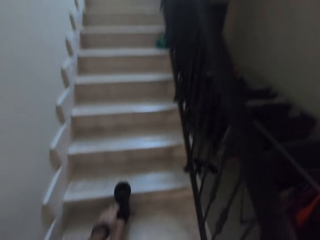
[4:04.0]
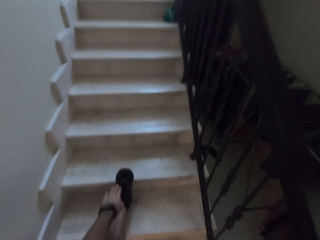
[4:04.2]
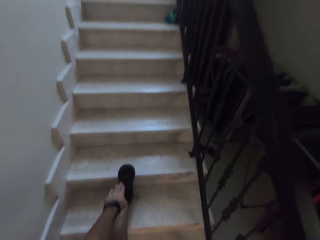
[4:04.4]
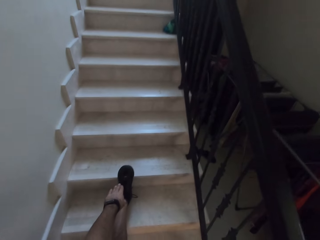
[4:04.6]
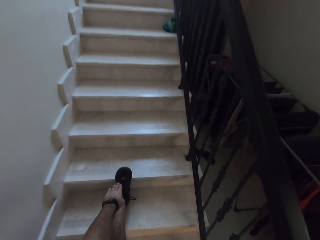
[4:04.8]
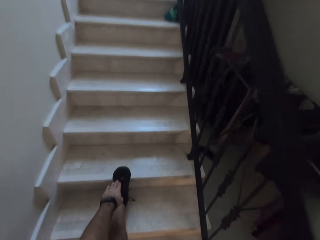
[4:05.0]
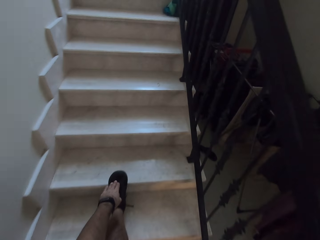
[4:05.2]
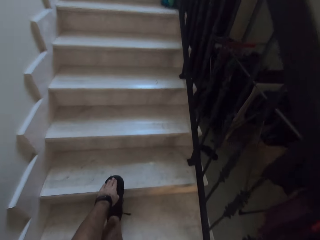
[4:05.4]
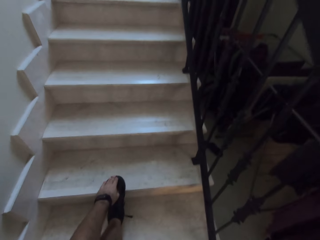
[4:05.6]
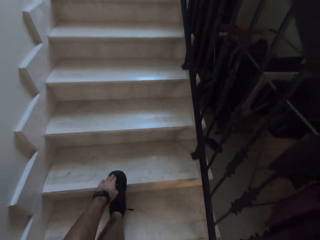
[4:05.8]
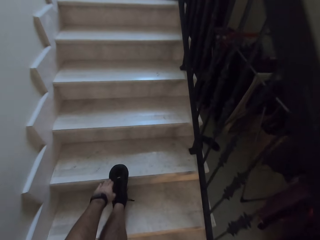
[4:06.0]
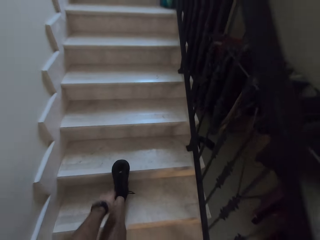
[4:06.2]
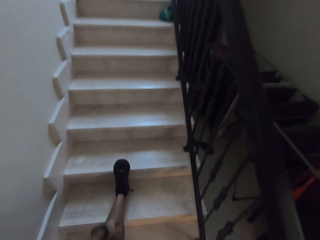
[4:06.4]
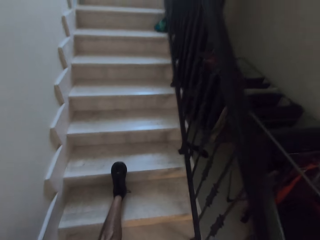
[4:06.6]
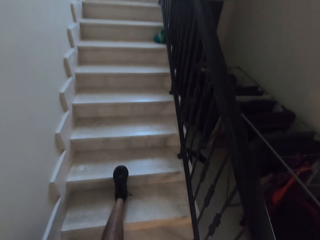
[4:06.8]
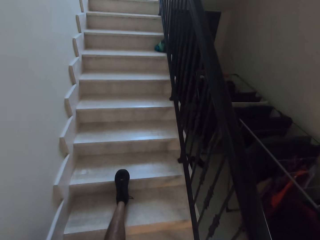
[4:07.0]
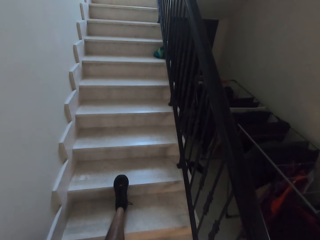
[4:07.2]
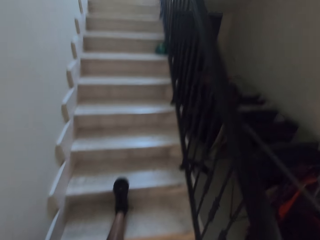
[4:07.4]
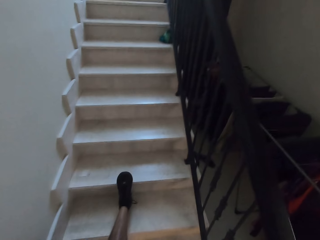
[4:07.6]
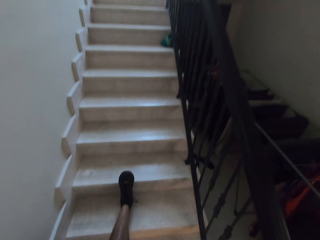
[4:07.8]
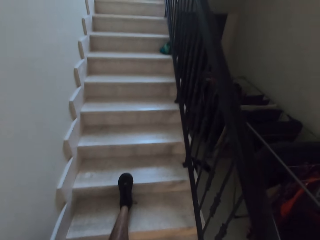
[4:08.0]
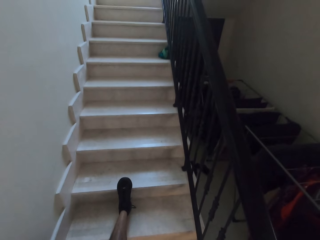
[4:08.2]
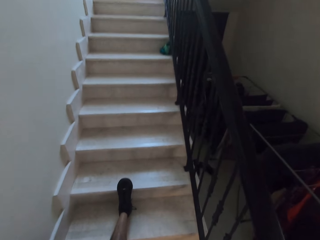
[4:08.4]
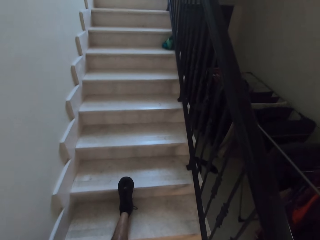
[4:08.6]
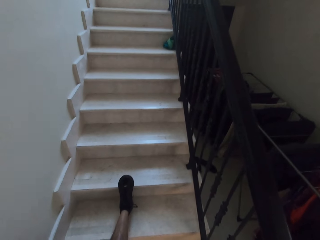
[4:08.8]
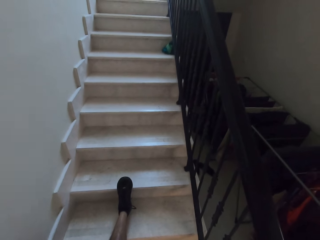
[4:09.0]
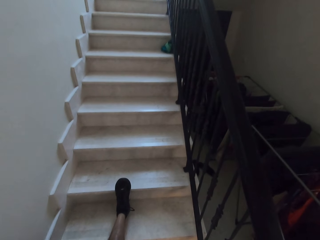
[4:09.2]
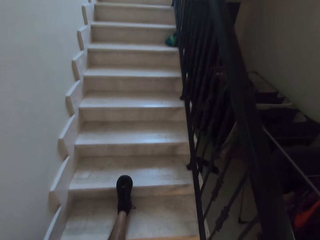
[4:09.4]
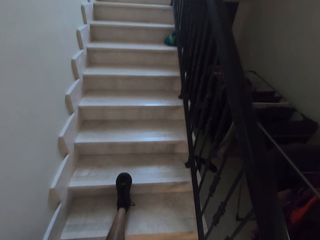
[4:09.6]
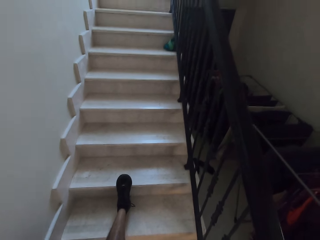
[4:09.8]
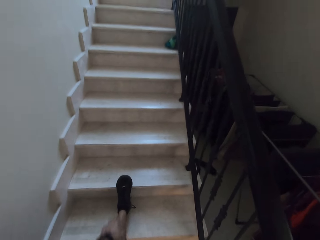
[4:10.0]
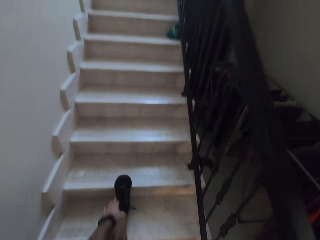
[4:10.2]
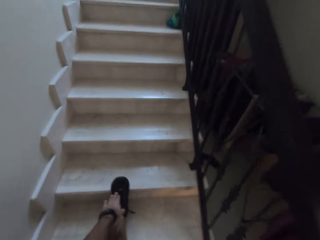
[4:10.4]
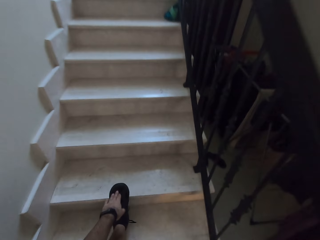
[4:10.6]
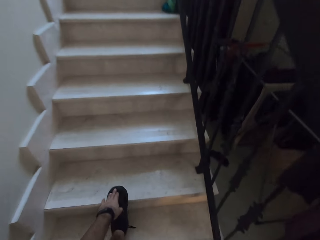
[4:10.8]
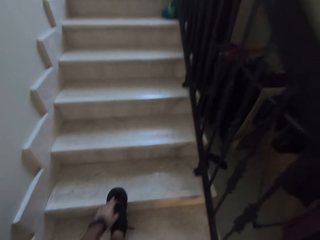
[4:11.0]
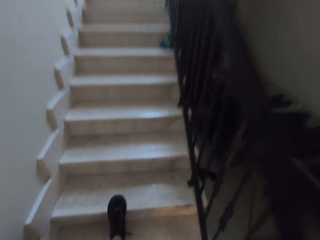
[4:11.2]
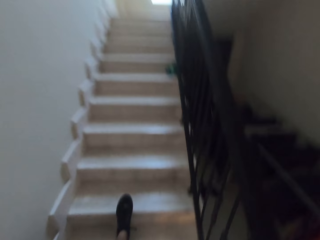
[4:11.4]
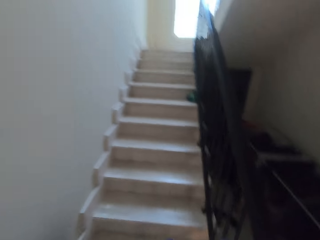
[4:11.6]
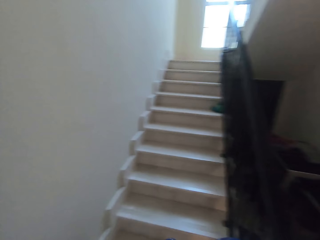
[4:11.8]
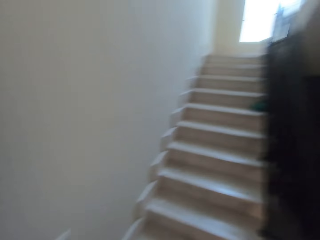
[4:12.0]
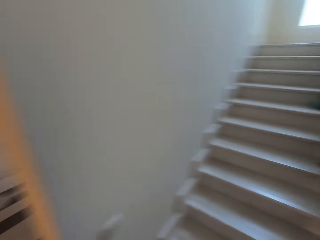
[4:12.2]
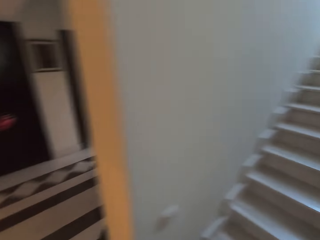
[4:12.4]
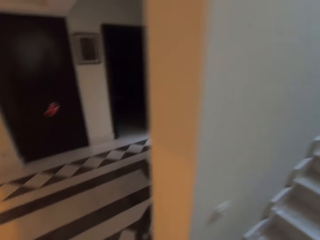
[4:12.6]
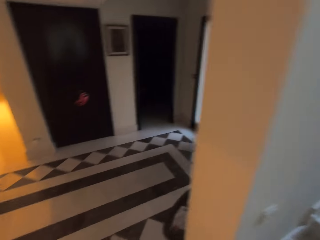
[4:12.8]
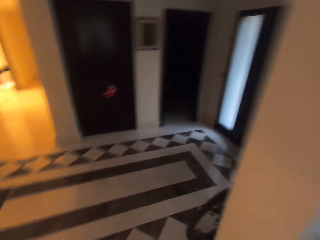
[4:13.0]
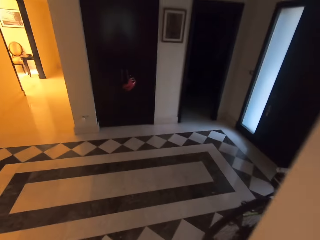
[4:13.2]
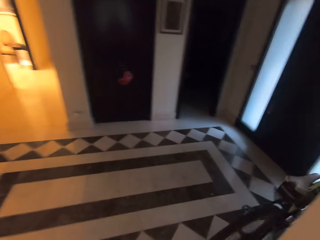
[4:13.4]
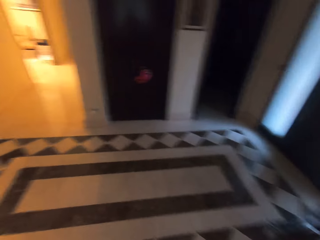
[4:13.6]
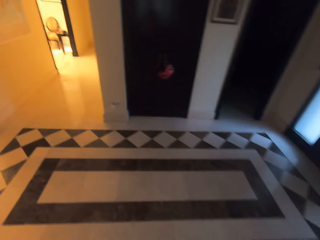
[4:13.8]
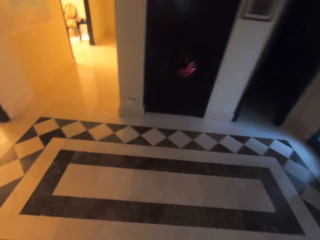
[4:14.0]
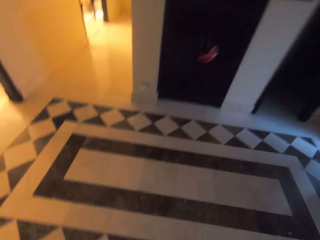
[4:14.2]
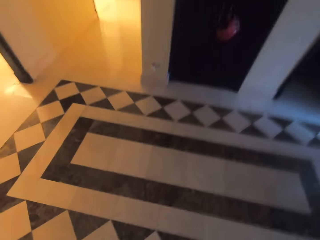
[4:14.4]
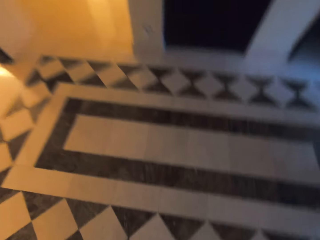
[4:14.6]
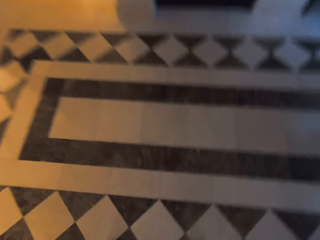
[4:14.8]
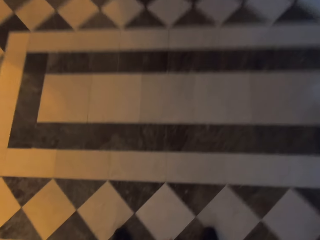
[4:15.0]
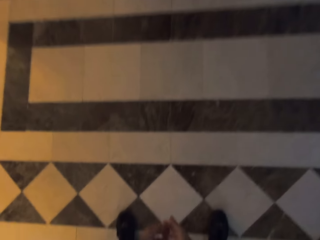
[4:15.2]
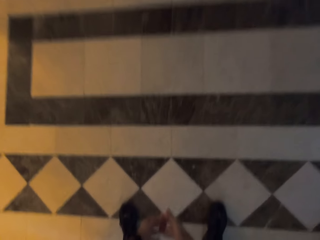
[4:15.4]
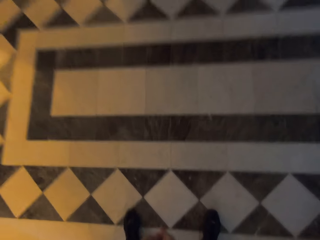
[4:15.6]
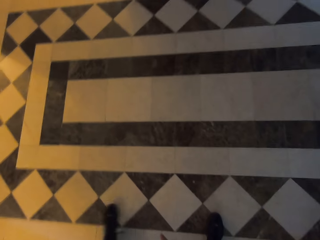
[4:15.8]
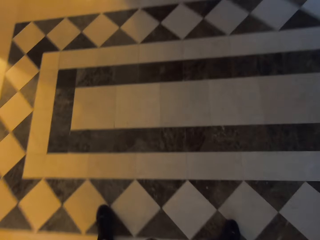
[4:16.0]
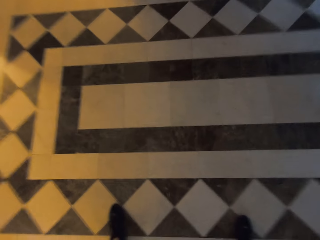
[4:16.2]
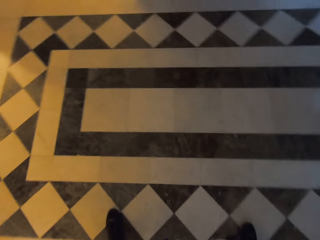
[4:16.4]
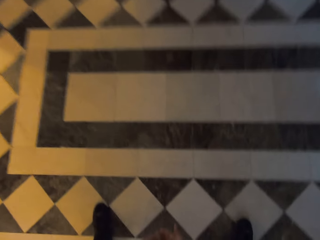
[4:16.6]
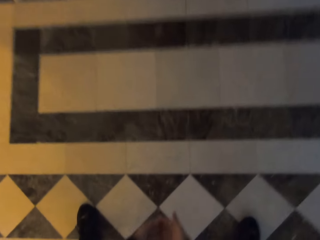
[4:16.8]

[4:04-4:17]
The camera wearer walks toward the door. They walk around the room.

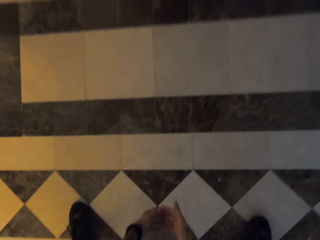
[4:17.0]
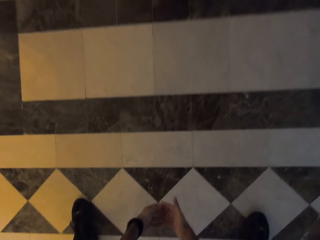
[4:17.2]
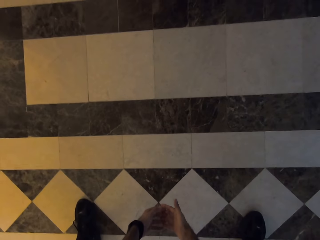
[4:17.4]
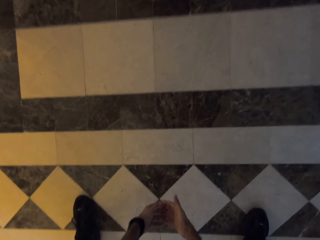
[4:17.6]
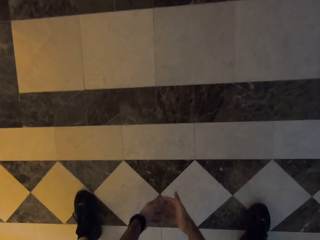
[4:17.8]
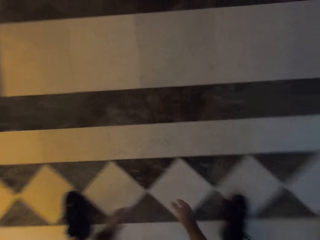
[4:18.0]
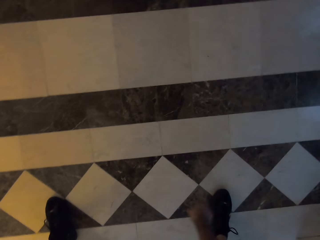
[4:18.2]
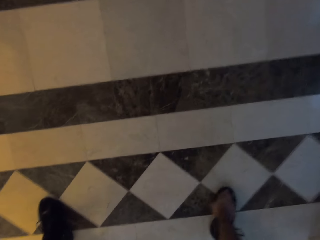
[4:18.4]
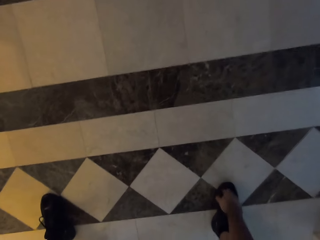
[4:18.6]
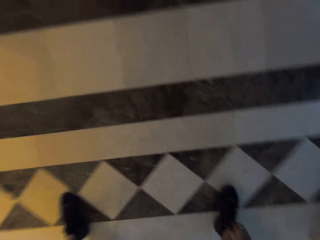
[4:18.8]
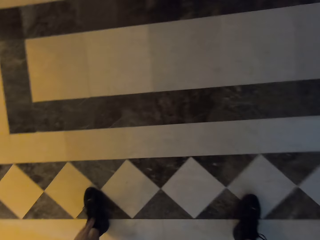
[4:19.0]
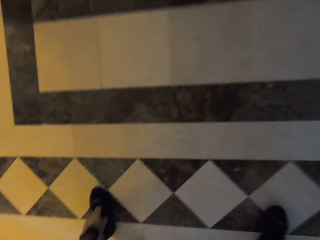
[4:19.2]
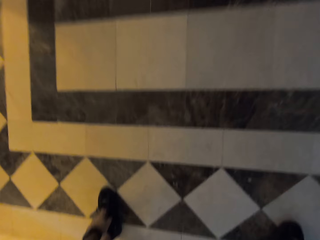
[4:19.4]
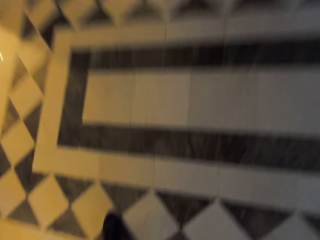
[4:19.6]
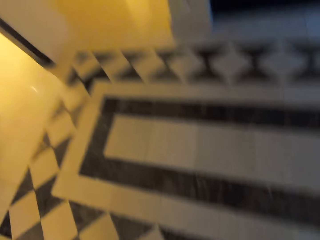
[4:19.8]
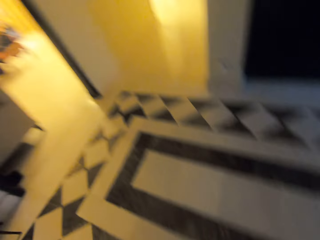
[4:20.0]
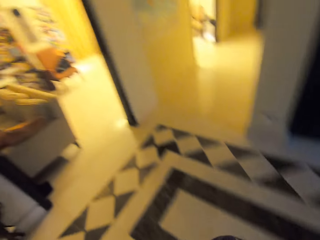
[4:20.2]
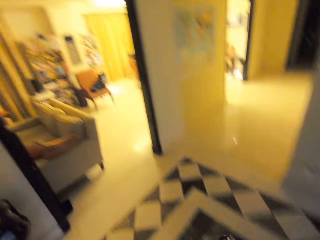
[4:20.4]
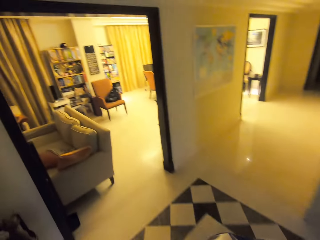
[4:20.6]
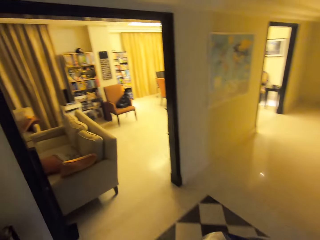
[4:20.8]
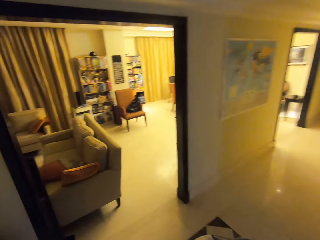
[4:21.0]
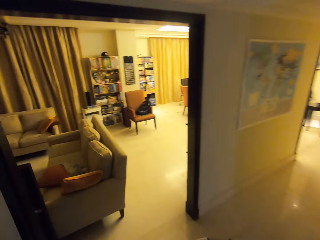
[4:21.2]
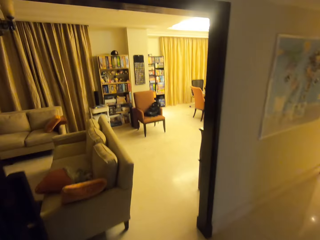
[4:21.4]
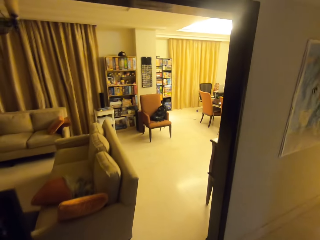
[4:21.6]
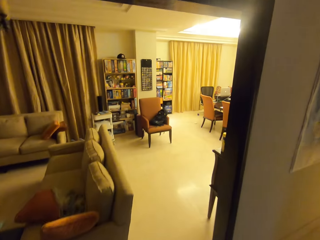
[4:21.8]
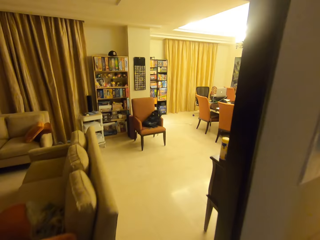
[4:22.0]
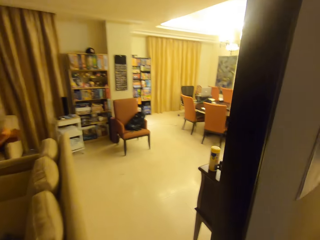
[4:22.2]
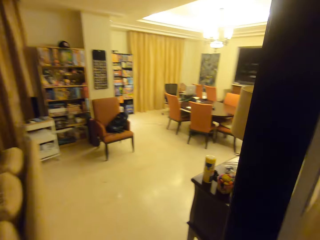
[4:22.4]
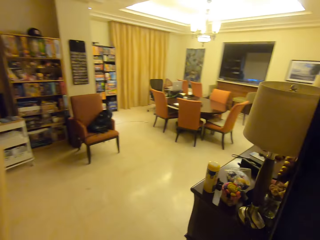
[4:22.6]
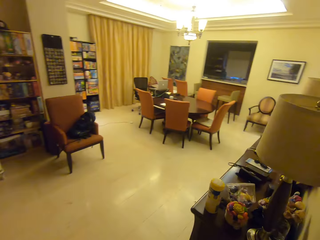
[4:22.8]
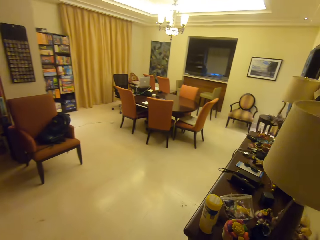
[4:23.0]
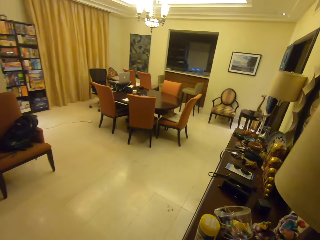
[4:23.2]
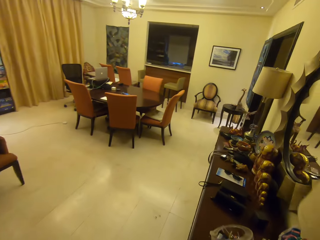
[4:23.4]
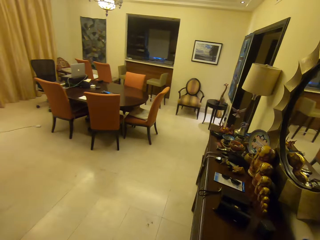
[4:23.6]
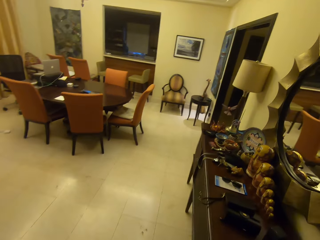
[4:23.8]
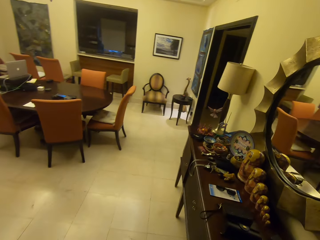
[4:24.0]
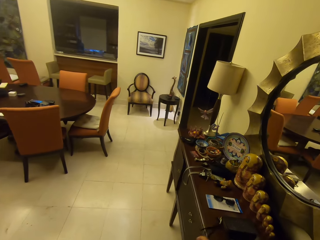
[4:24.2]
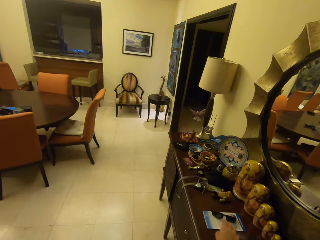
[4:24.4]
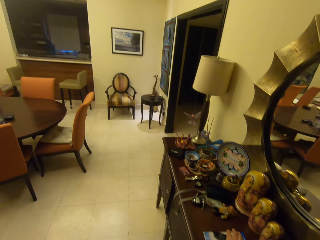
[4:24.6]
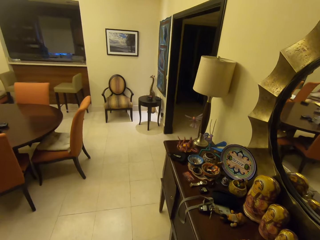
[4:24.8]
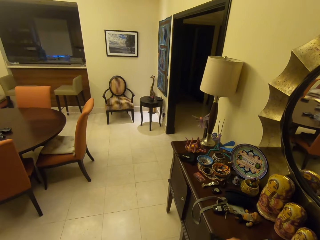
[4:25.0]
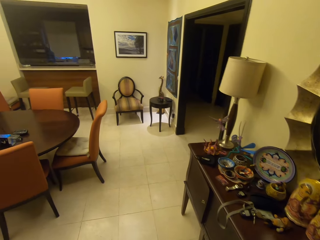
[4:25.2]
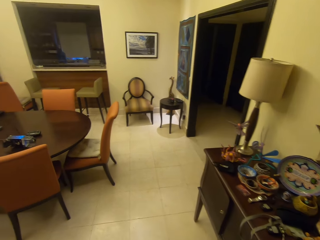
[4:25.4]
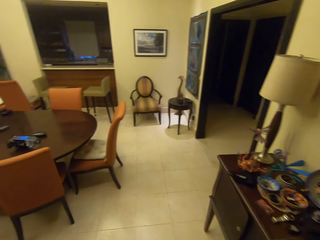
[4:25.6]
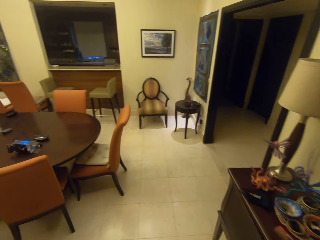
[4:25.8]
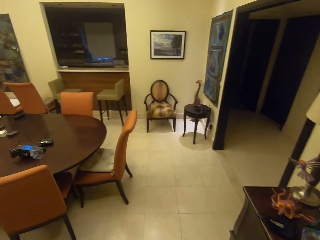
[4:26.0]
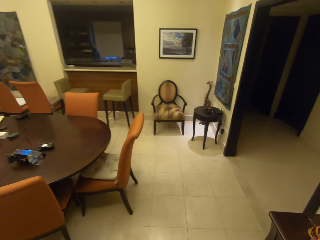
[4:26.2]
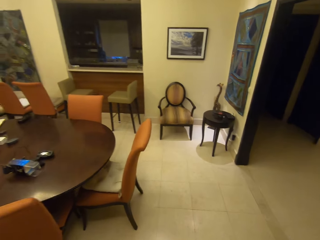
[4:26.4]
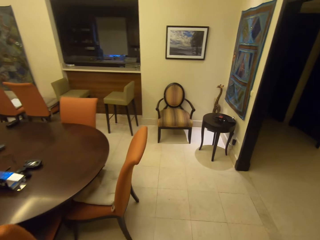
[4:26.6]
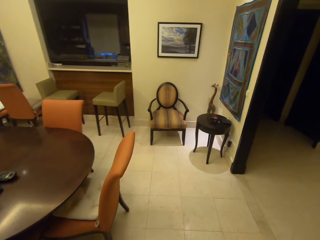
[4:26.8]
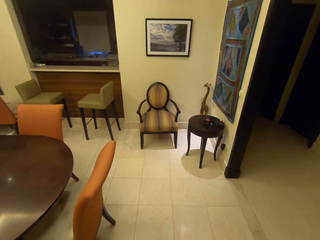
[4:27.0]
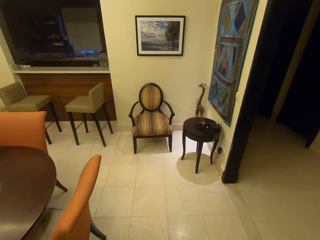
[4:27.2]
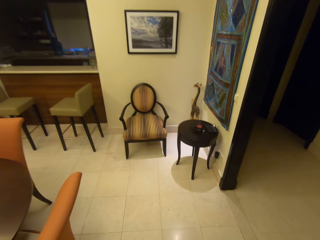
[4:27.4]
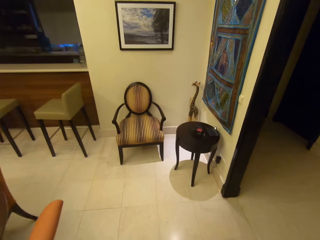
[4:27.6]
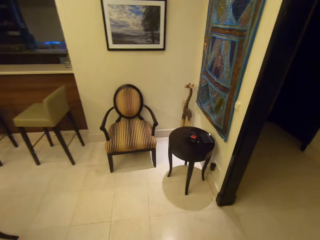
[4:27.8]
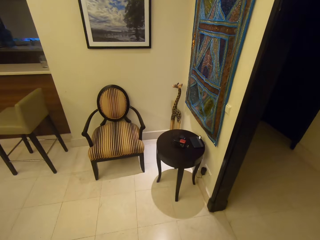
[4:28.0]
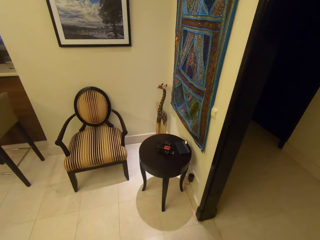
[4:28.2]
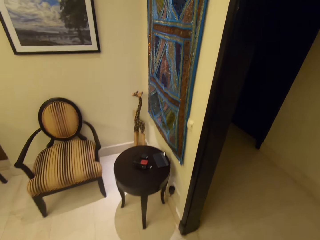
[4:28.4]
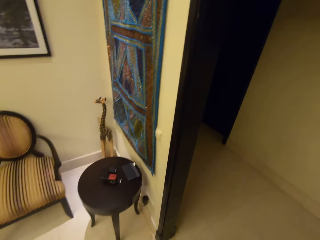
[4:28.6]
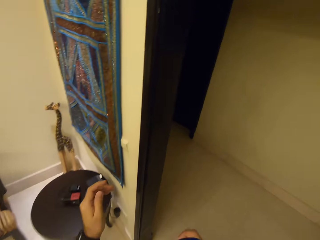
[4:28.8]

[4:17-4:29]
The camera wearer does exercises. They walk towards the living room. They walk in the living room.
